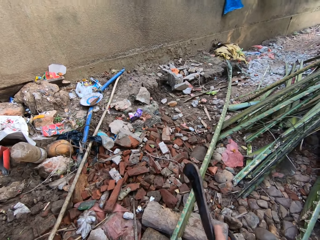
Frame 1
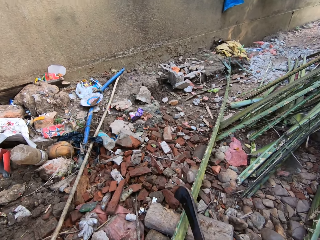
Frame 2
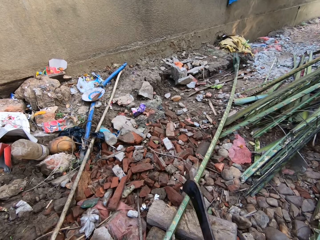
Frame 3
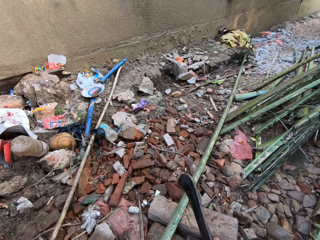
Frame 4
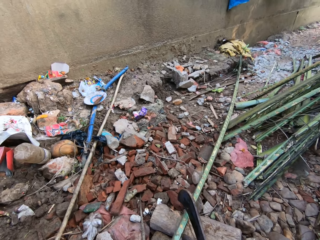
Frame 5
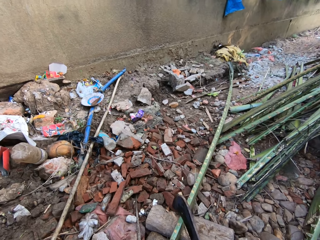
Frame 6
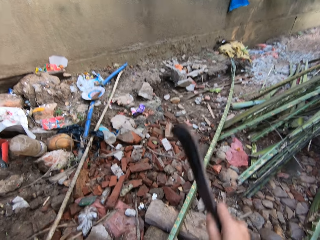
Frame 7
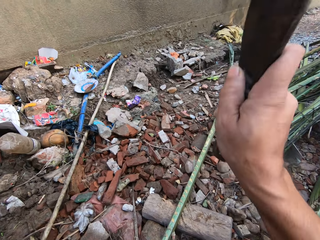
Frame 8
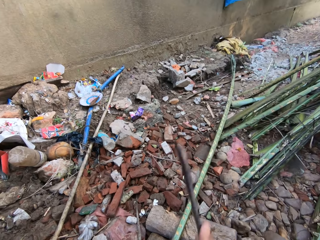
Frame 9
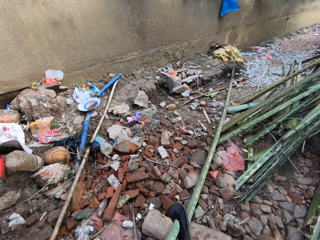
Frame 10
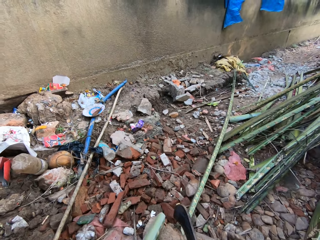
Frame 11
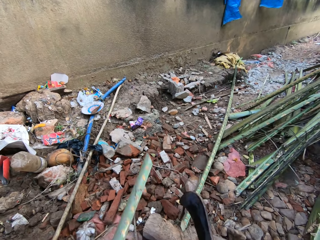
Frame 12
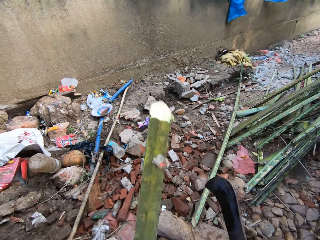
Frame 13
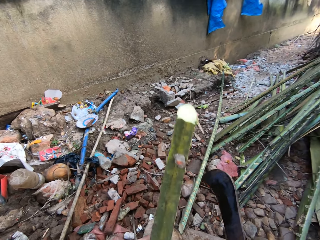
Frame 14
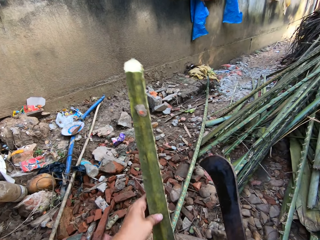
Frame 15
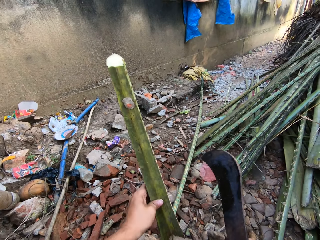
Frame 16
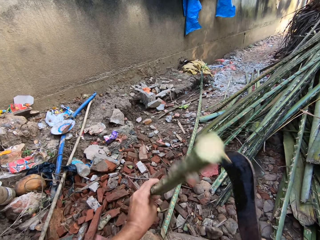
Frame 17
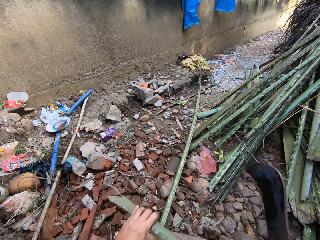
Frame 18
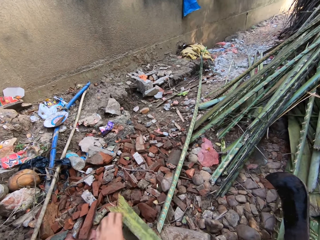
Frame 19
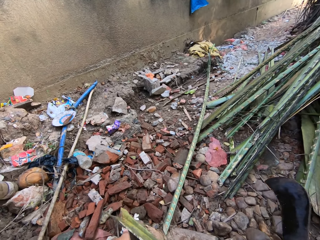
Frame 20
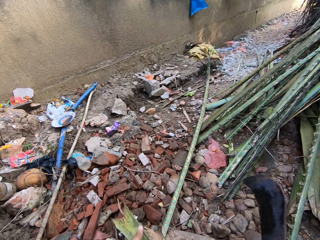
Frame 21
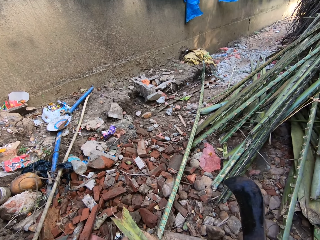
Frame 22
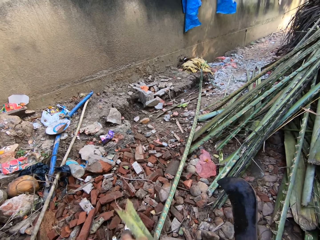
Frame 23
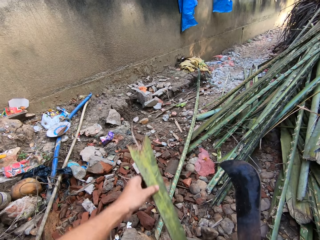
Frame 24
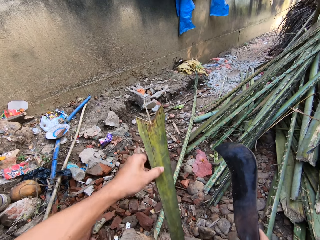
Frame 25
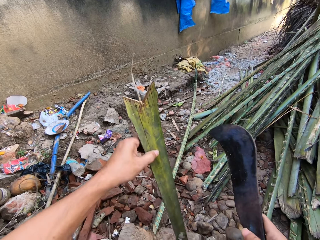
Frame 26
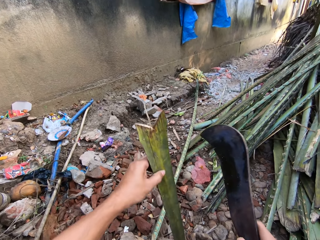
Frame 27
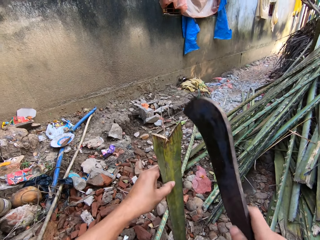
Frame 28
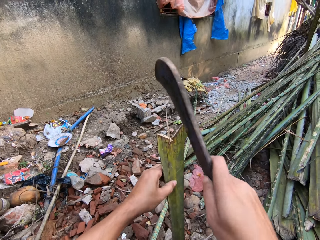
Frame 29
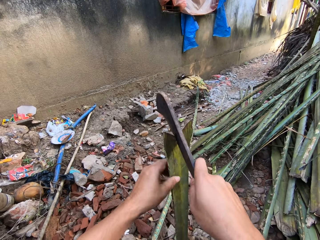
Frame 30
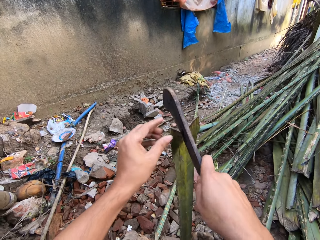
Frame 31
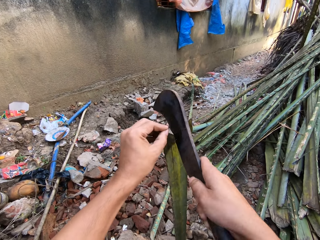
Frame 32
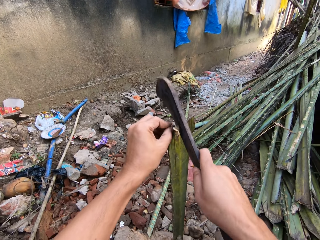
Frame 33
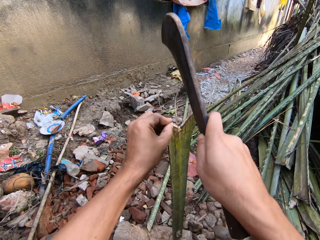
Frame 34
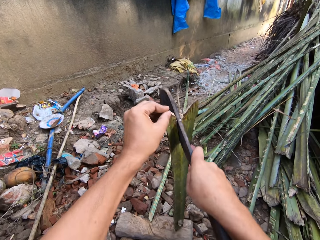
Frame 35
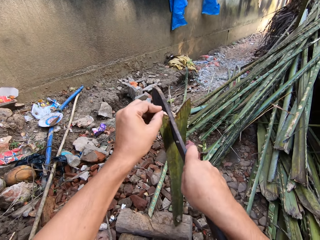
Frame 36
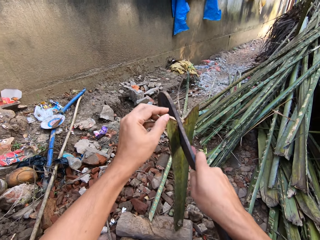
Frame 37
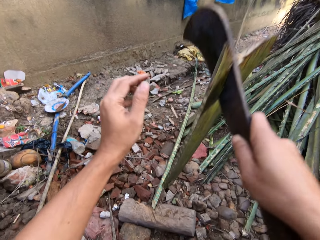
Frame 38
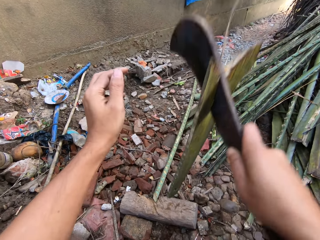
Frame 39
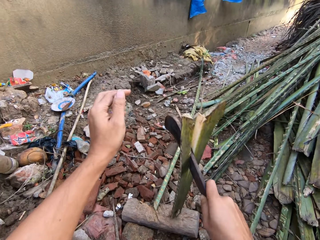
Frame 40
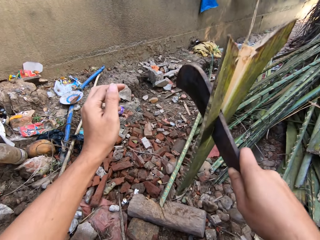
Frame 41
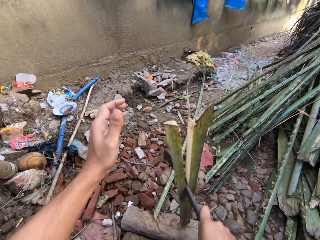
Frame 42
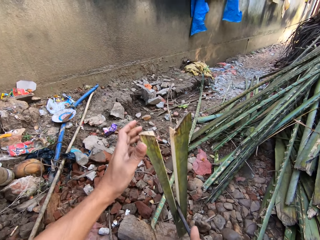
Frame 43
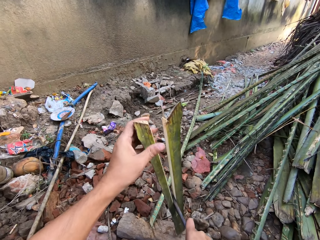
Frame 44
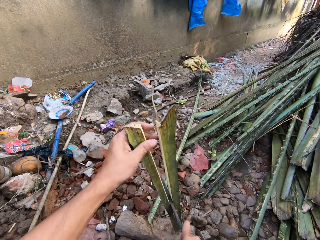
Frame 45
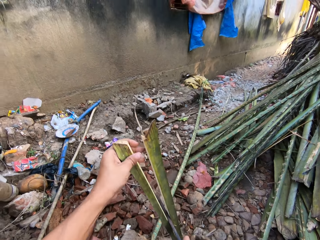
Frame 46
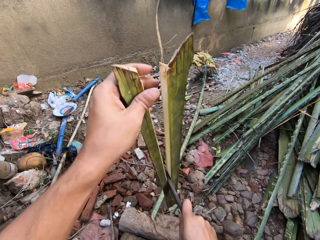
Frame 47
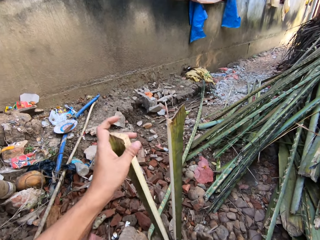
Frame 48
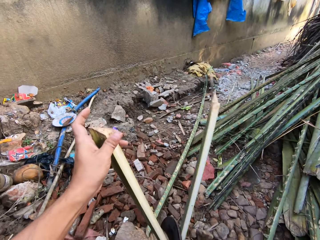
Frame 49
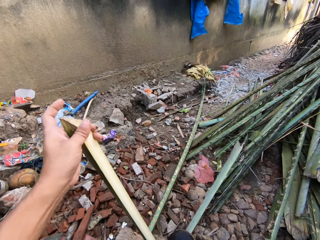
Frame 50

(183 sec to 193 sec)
The camera wearer cuts the palm branch with a machete. They hold the palm branch on the ground. They divide the palm branch into two with the machete.

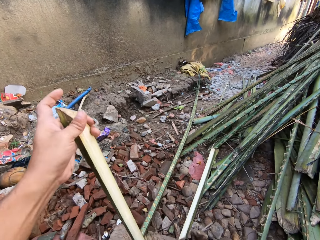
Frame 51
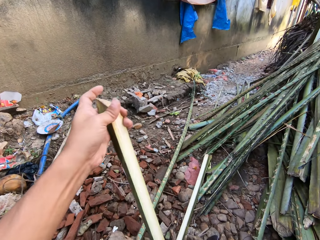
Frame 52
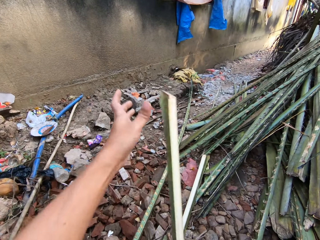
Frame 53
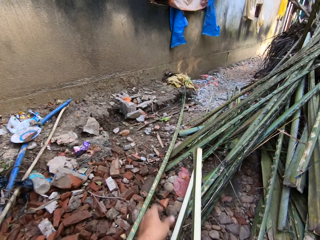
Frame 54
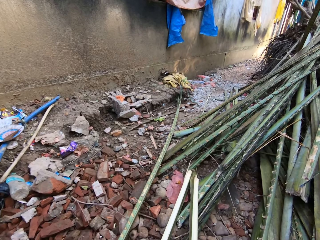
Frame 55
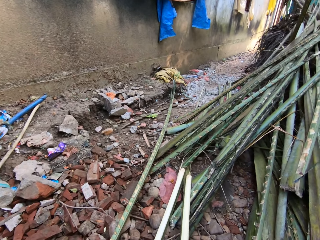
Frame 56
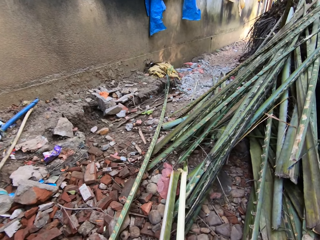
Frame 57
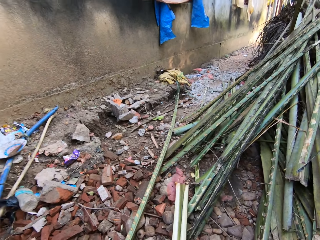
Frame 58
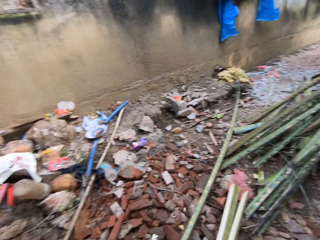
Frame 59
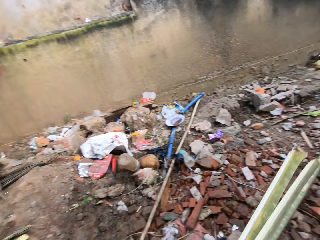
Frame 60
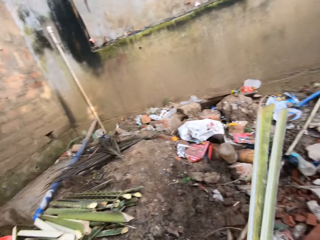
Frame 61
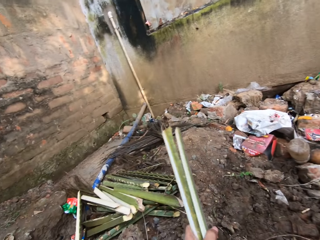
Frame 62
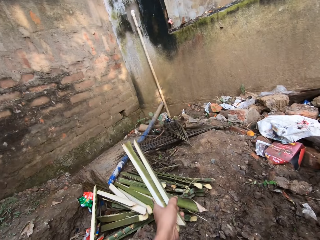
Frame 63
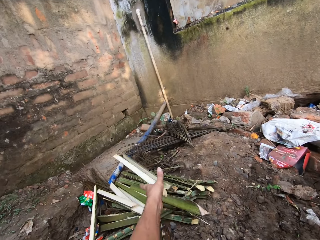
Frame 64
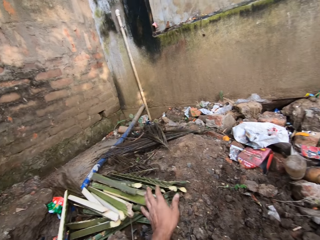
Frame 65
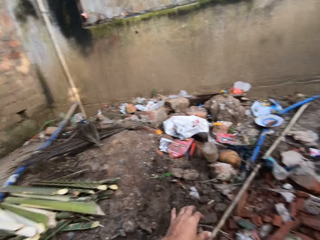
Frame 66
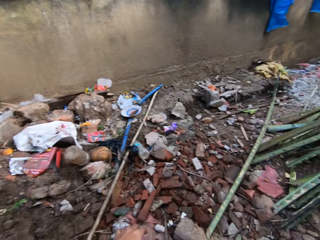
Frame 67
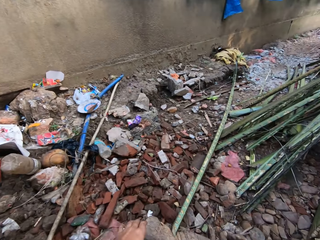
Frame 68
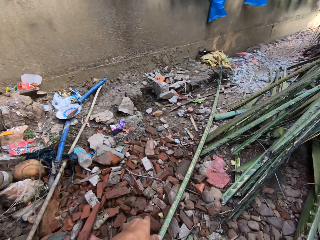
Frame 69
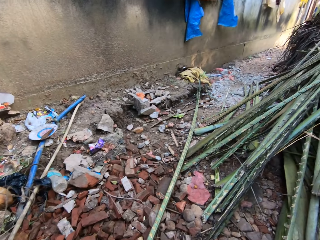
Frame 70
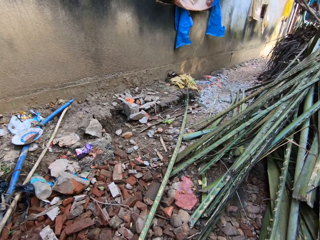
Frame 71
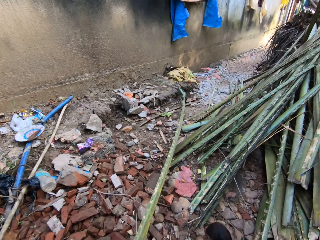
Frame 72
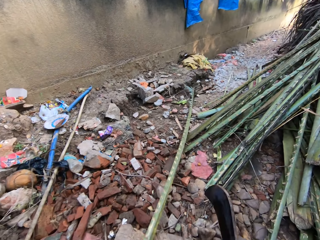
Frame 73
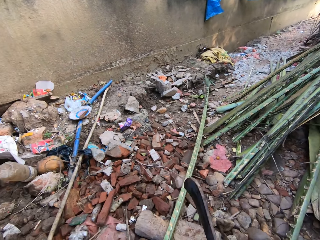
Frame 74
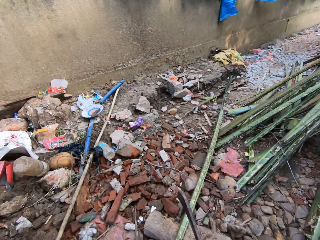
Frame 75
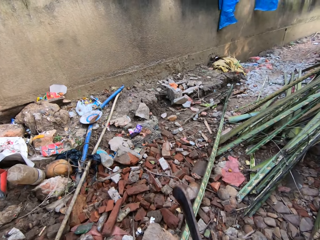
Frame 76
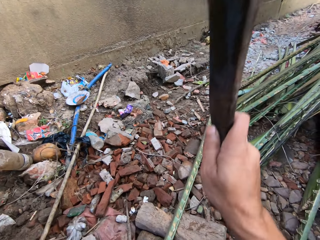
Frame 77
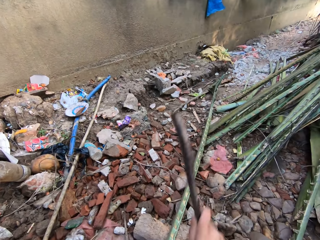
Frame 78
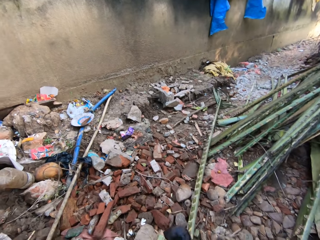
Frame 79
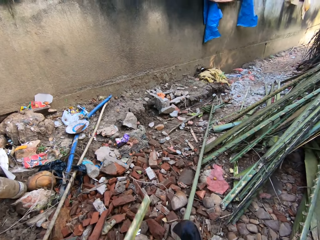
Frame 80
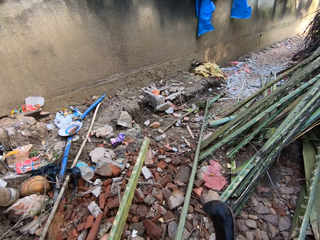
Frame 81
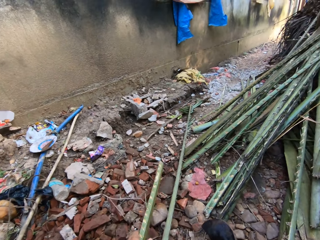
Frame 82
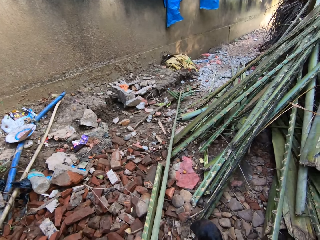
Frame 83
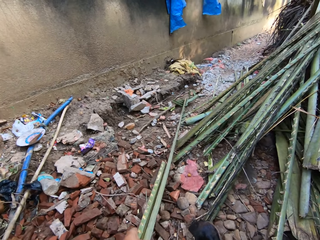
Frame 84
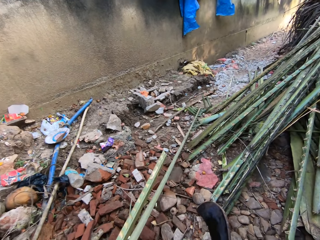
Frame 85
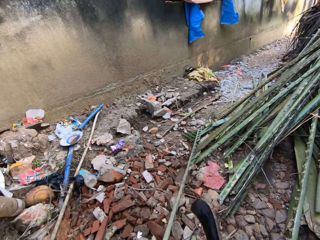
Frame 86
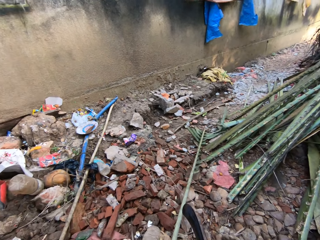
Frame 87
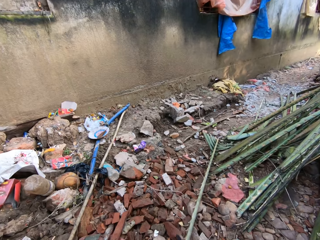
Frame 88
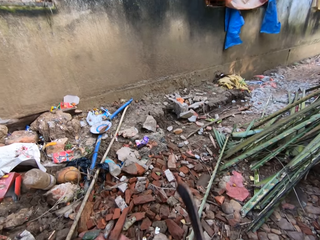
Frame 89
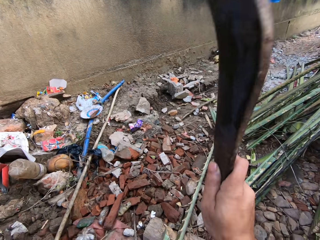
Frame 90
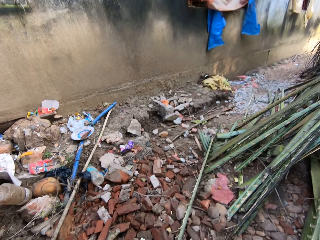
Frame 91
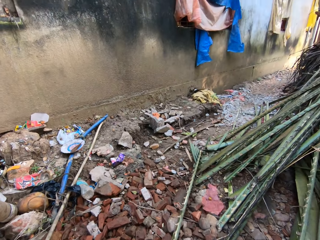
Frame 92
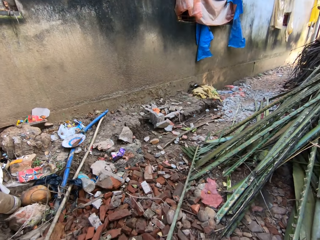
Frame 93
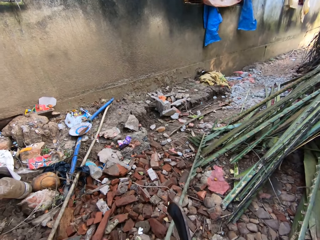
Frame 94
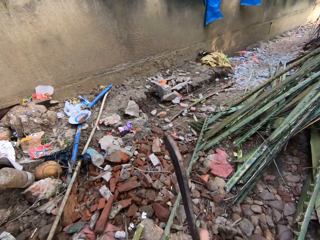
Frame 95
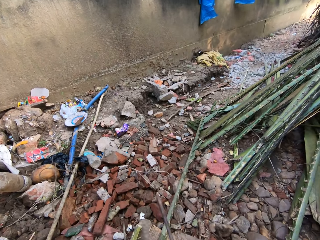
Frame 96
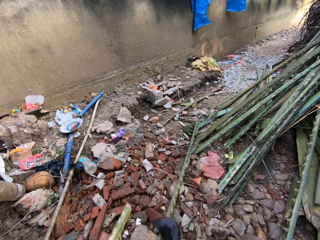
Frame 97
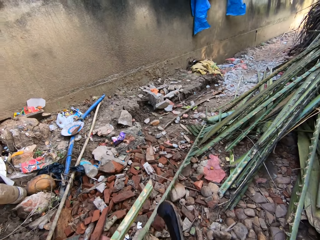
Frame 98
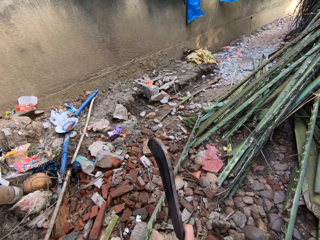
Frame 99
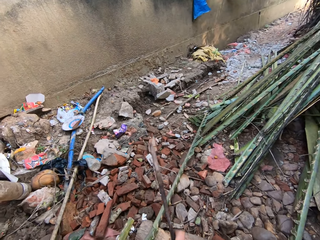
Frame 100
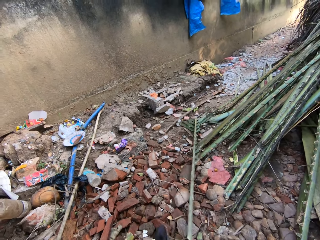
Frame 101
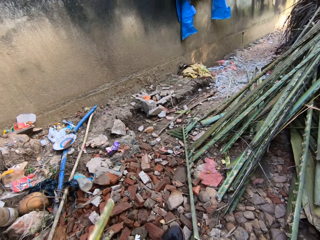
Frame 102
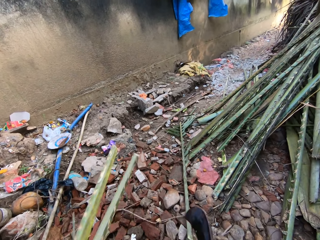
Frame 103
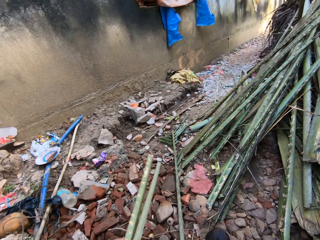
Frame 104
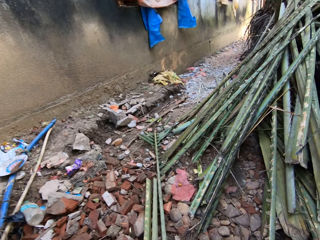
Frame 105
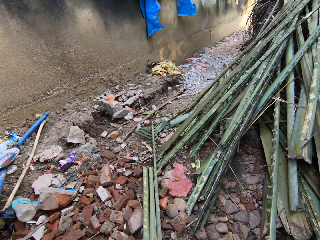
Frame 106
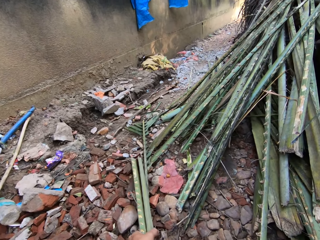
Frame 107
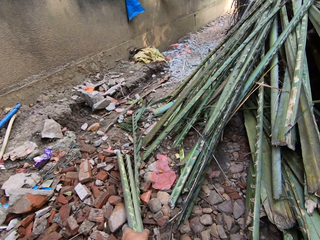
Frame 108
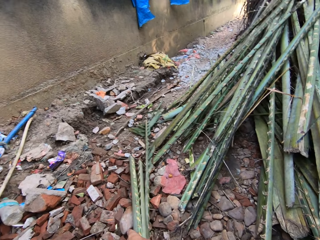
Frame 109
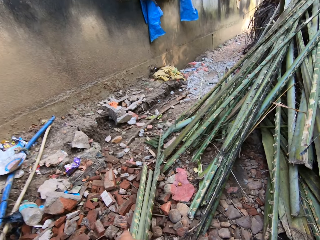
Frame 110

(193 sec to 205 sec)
The camera wearer picks the cut palm branch from the ground. They place the cut palm branch aside on the floor. They pull the palm branch on the wood. They cut the palm branch with a machete. They pull the palm branch on the wood. They cut the palm branch with the machete.
